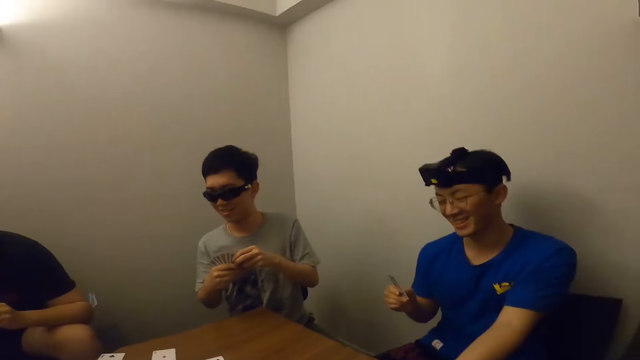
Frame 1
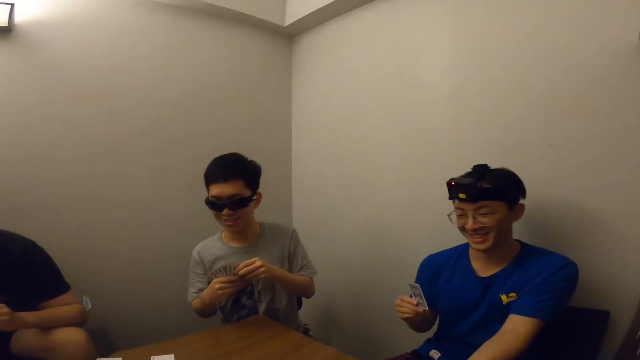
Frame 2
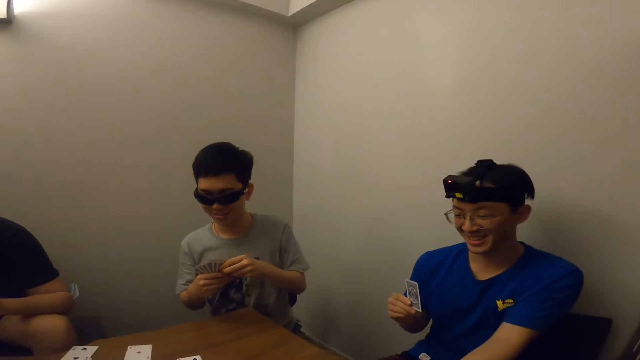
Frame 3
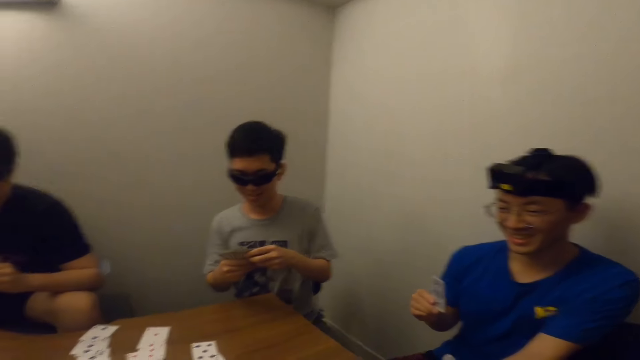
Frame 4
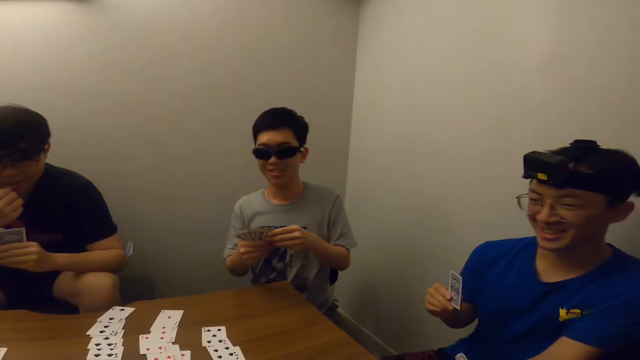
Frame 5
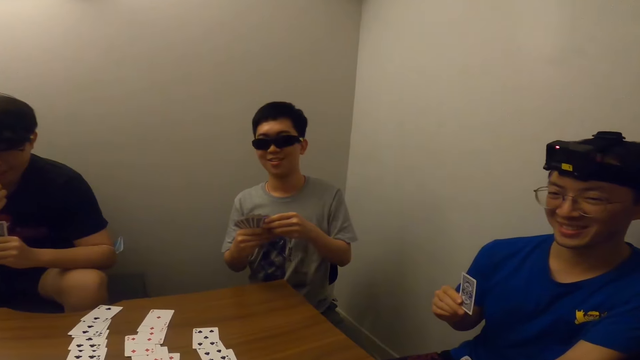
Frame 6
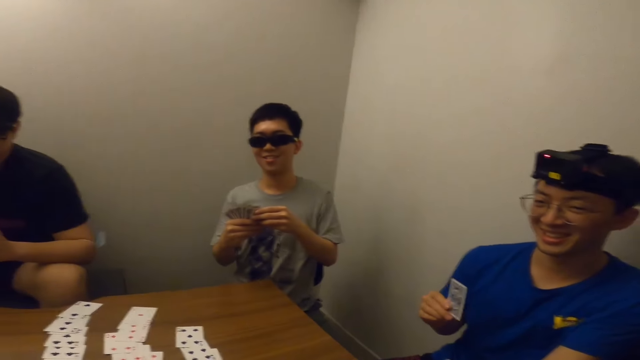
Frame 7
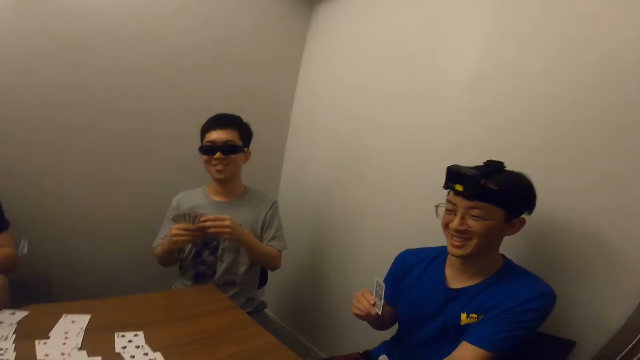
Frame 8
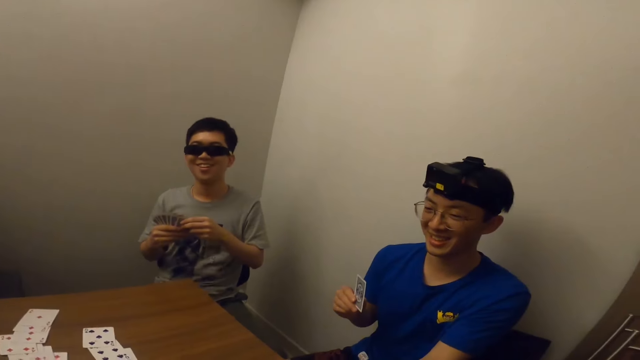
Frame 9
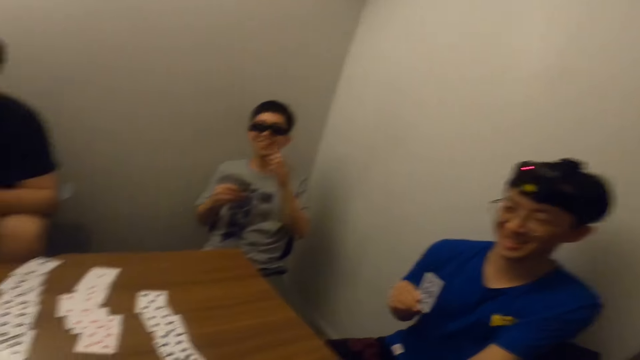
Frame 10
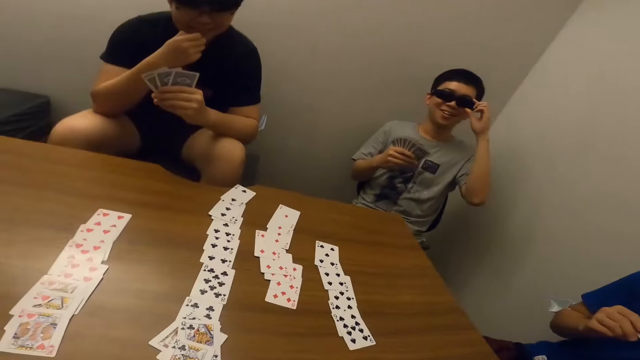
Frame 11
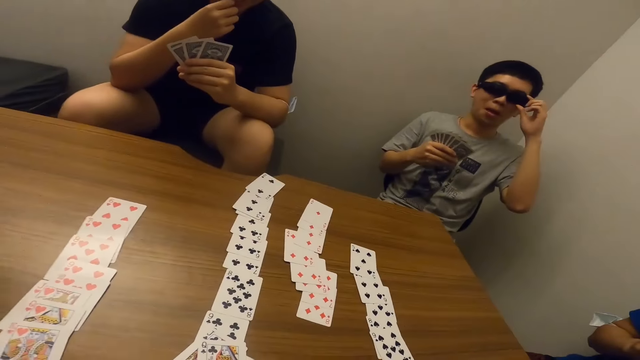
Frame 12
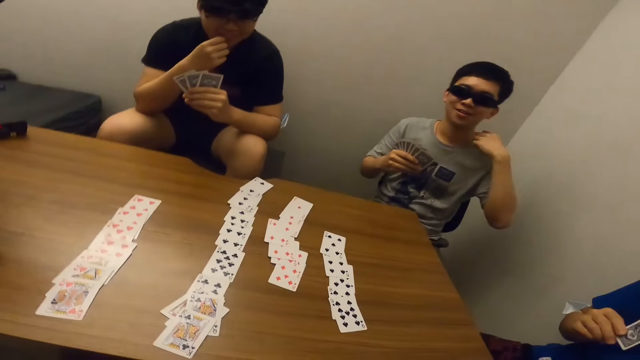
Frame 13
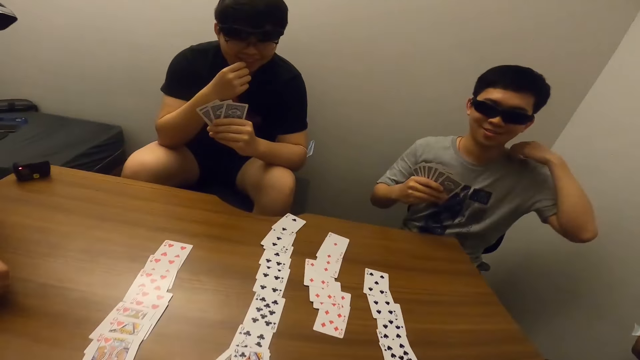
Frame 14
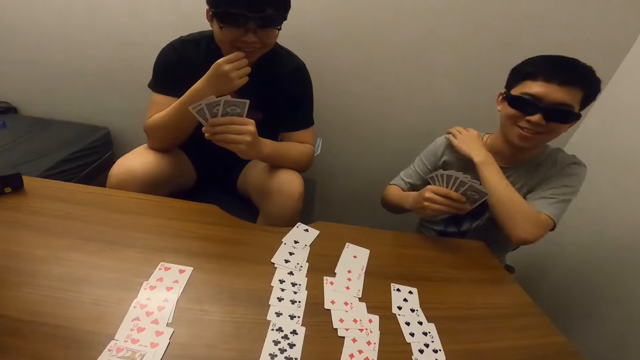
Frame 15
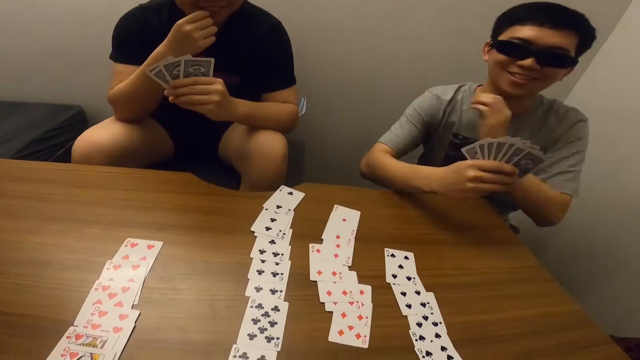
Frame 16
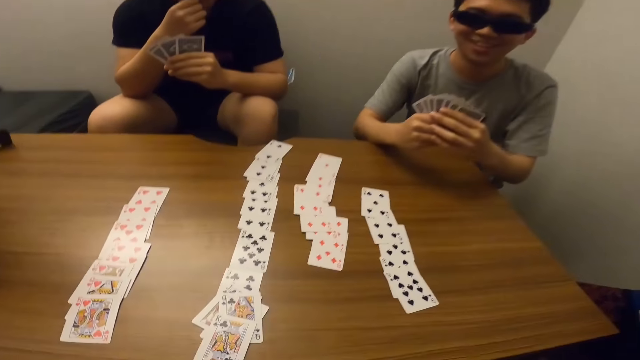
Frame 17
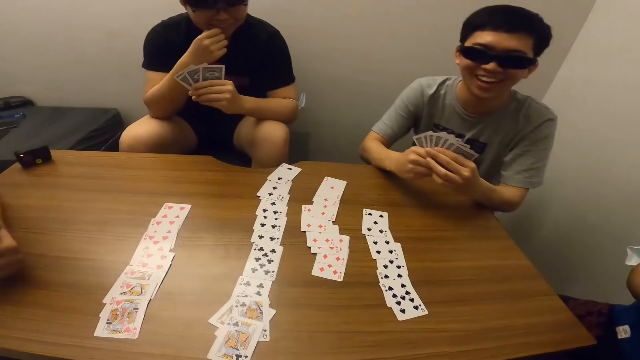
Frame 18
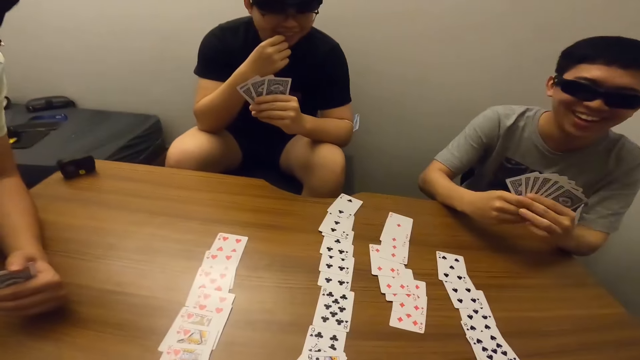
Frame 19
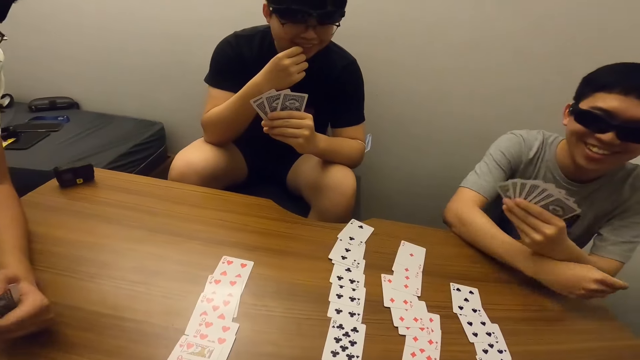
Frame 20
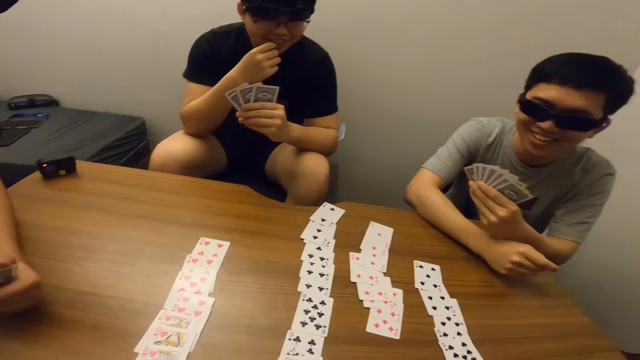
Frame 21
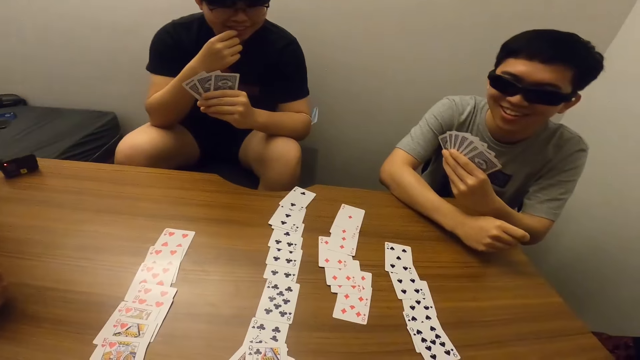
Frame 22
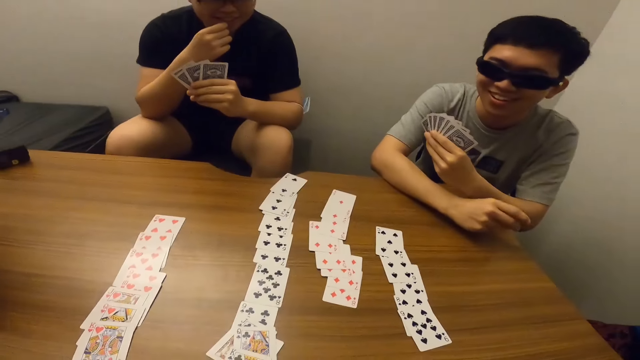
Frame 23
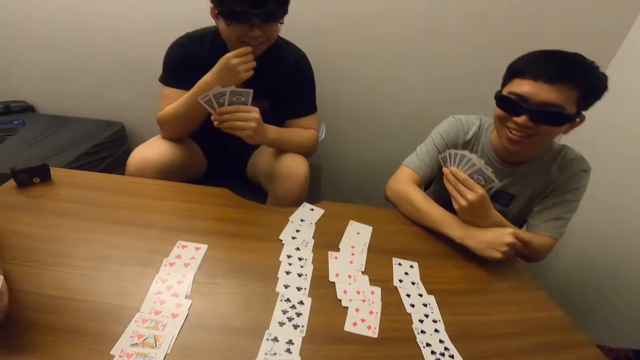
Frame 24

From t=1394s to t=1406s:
The camera wearer stares at a man. They stare at the table.

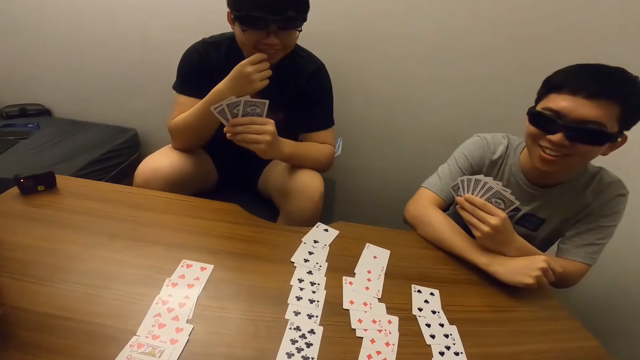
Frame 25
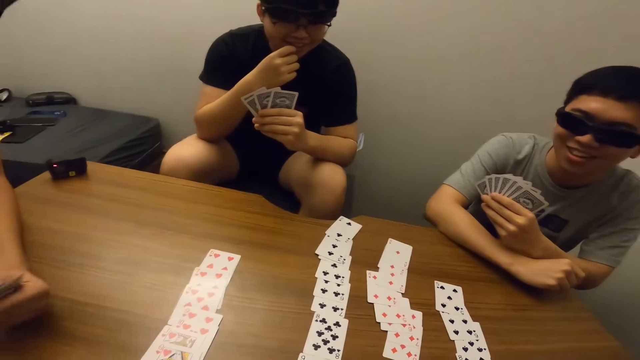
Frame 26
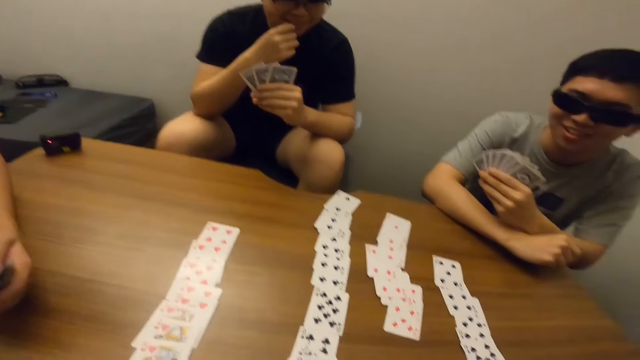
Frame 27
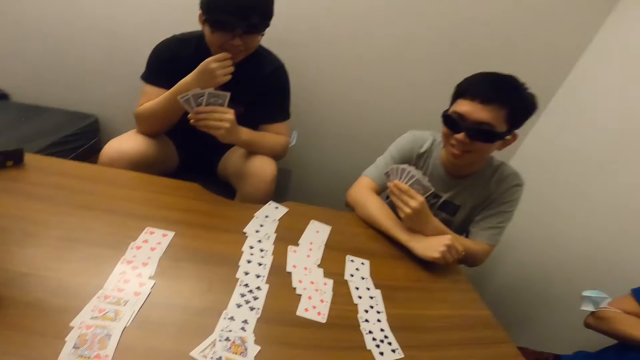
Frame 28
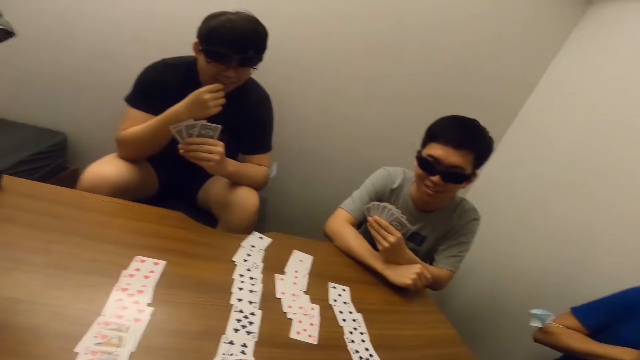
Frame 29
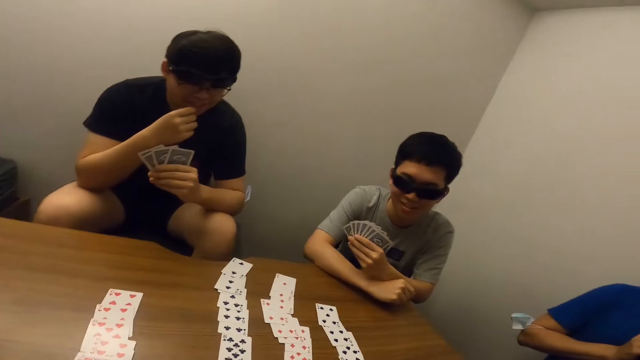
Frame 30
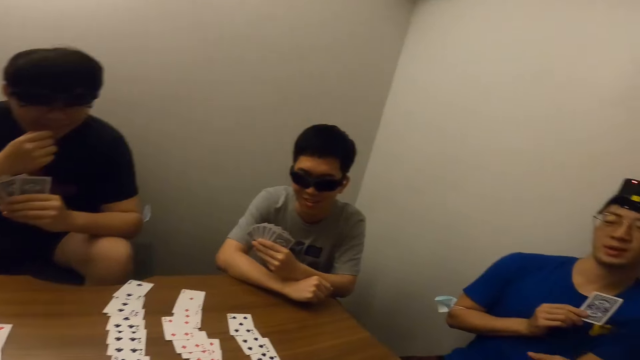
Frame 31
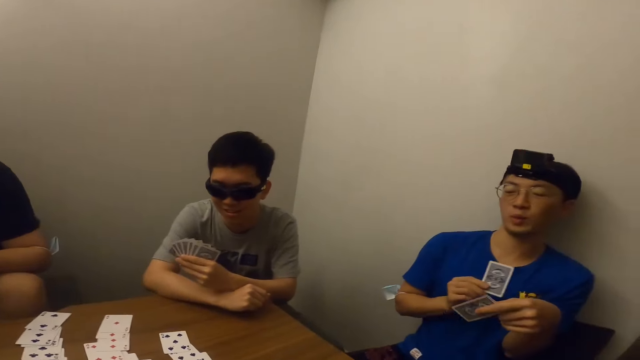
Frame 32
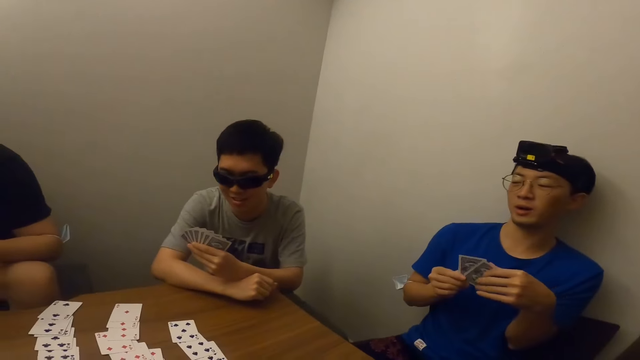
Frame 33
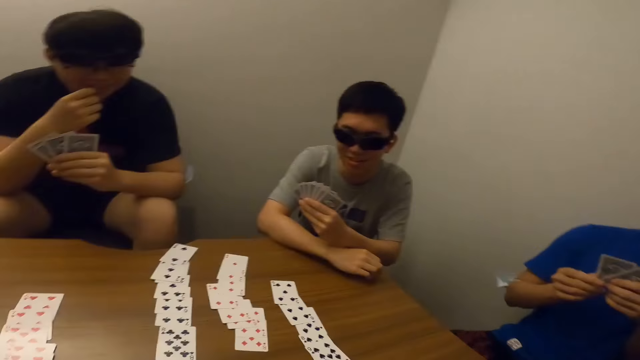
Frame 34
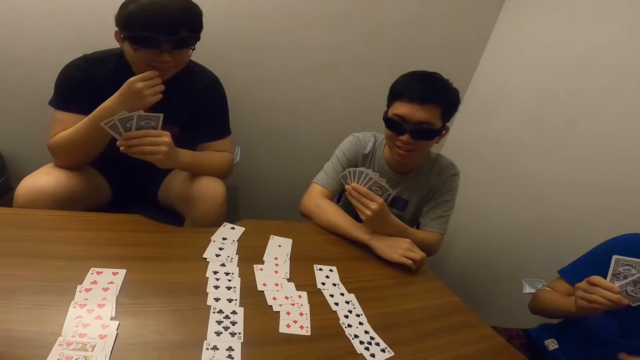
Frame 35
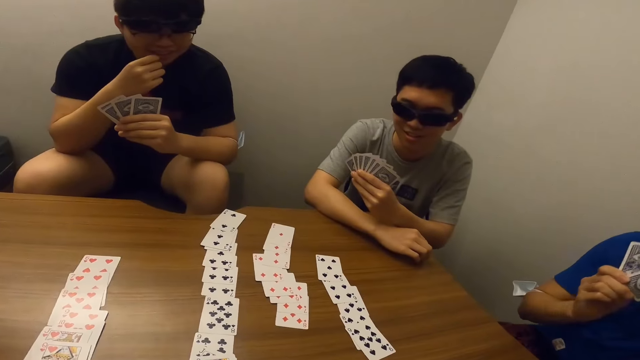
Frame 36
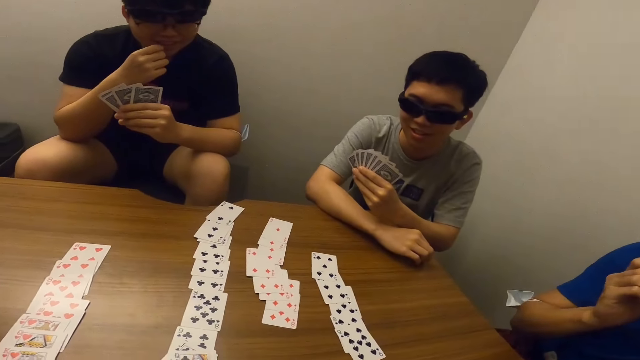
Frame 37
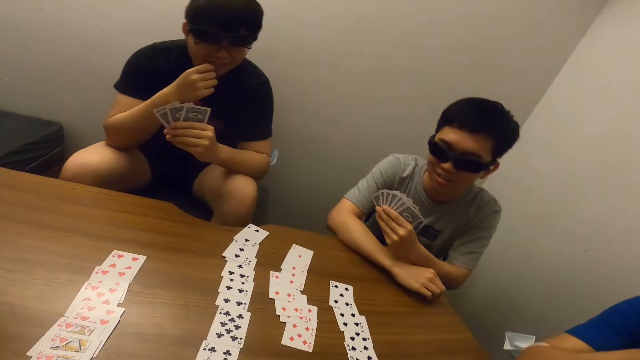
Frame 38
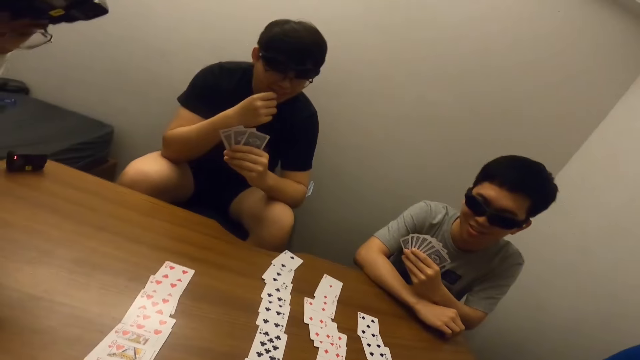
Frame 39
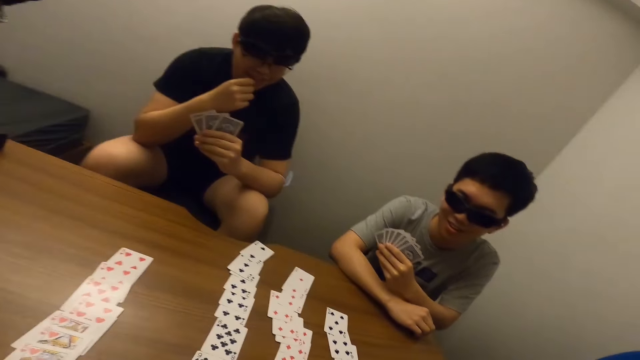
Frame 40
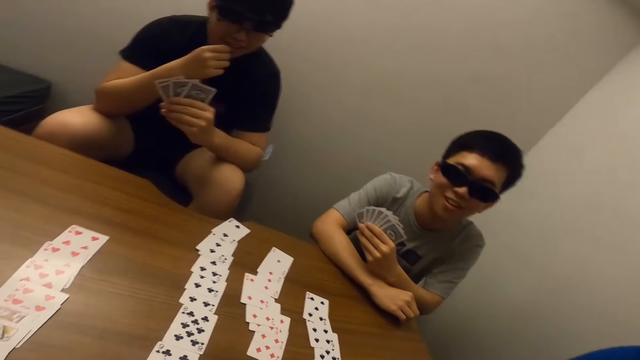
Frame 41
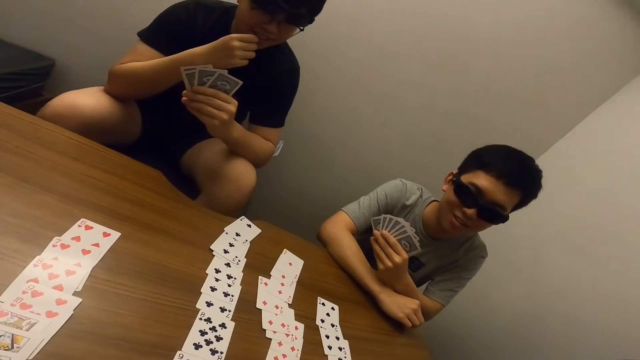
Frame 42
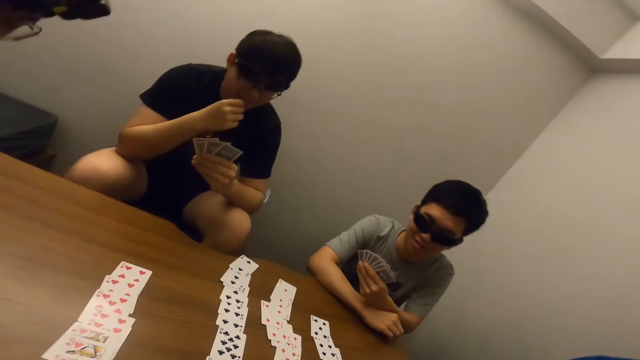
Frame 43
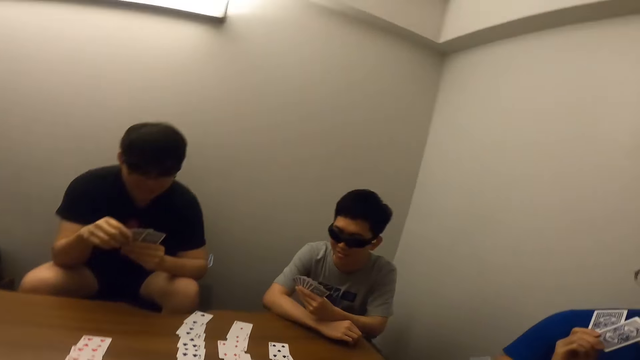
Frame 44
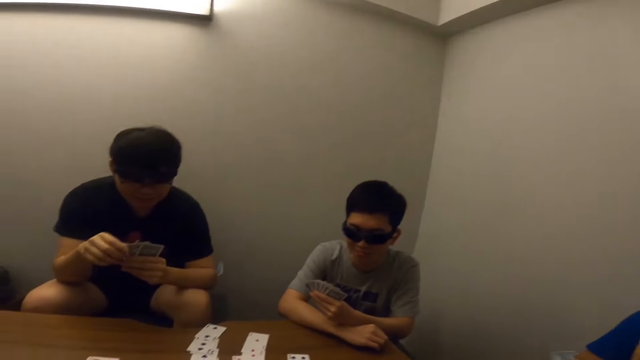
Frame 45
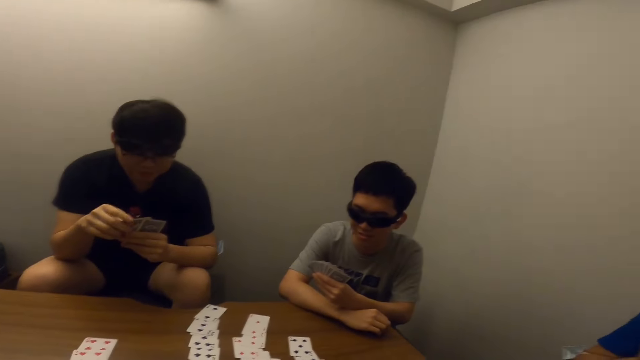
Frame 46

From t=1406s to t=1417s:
The camera wearer stares at a man. They stare at the table. They stare at another man.
